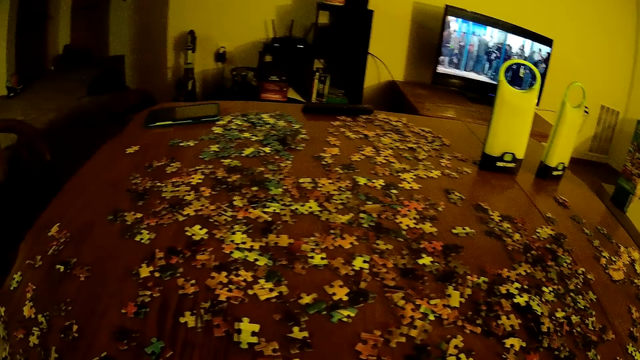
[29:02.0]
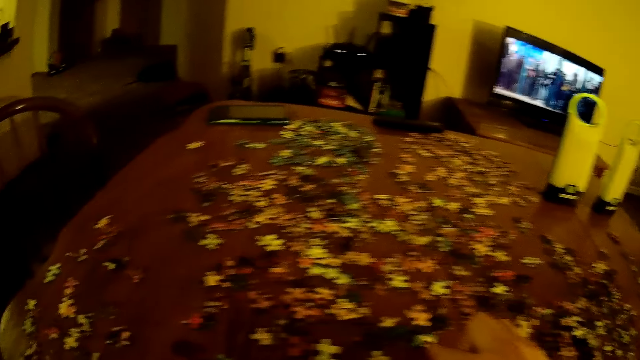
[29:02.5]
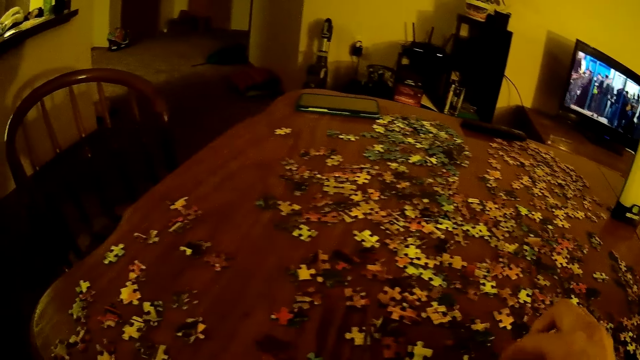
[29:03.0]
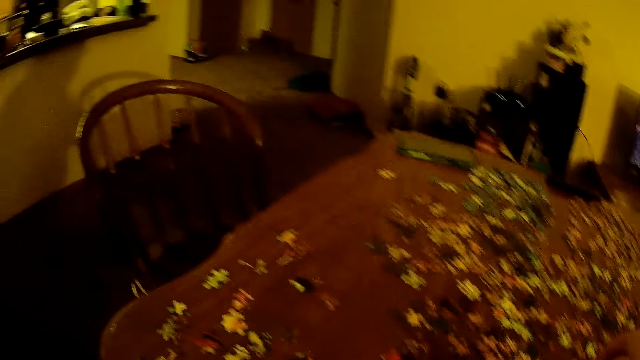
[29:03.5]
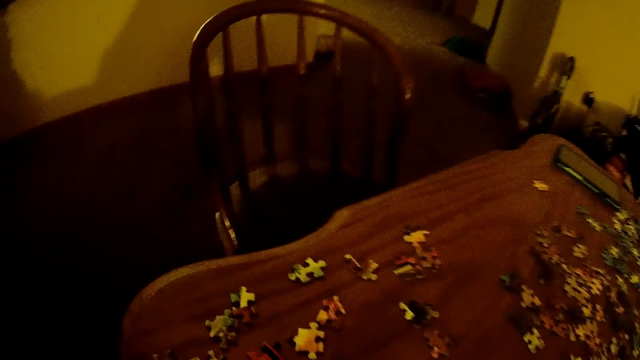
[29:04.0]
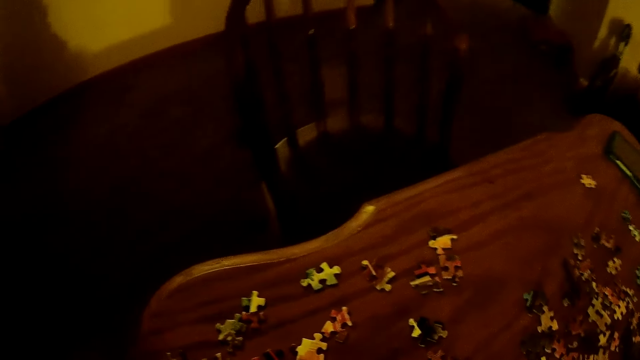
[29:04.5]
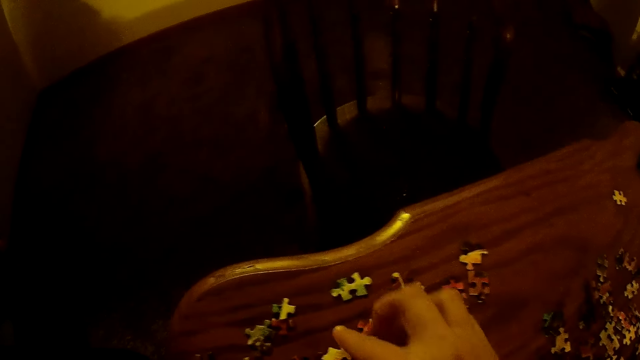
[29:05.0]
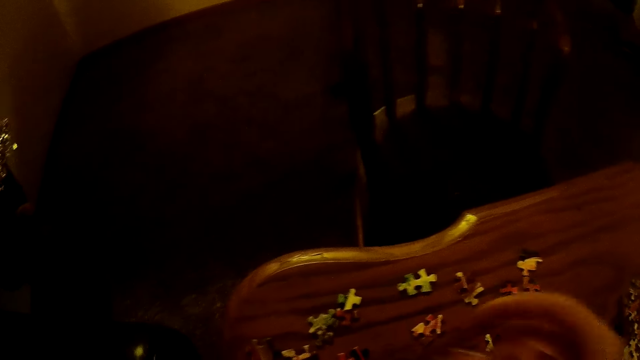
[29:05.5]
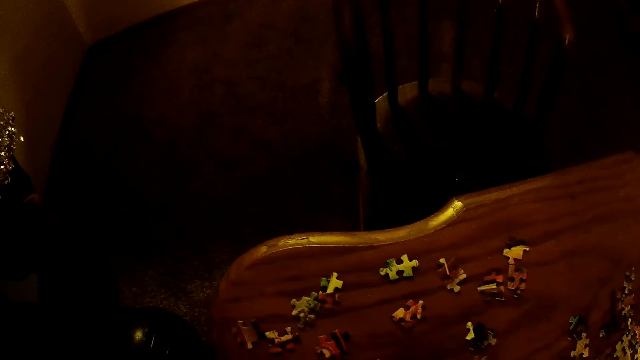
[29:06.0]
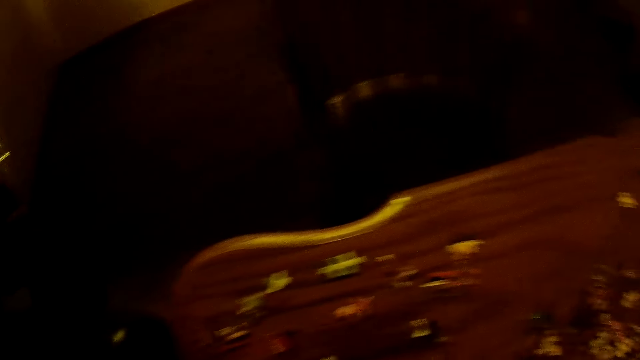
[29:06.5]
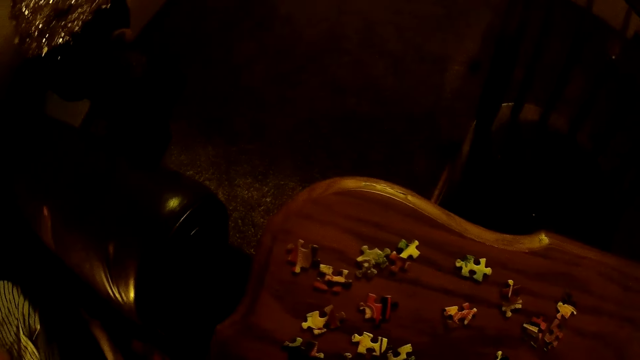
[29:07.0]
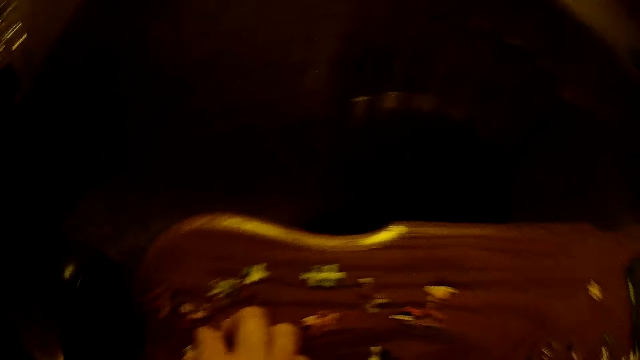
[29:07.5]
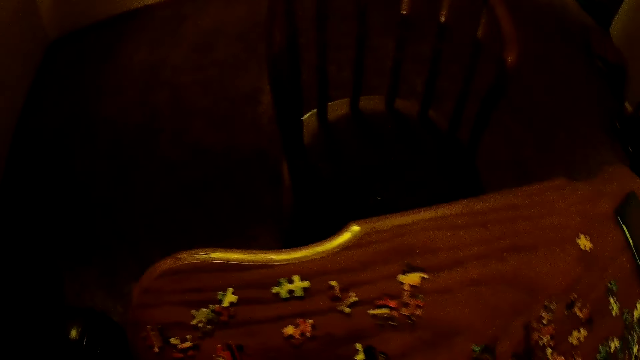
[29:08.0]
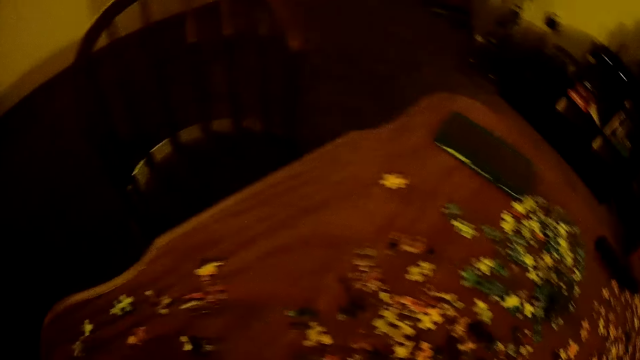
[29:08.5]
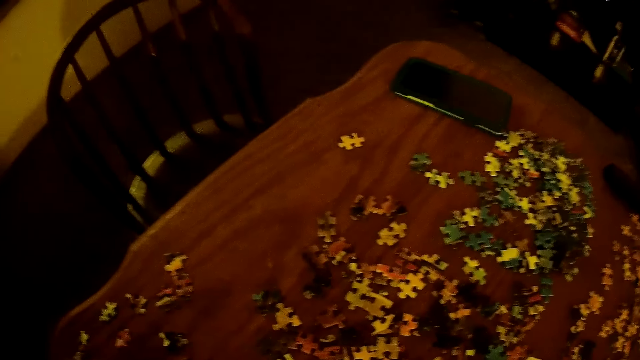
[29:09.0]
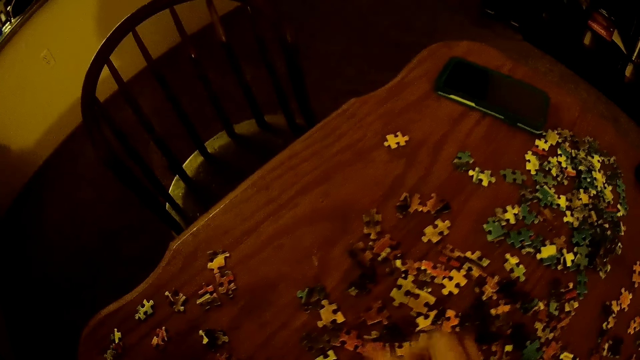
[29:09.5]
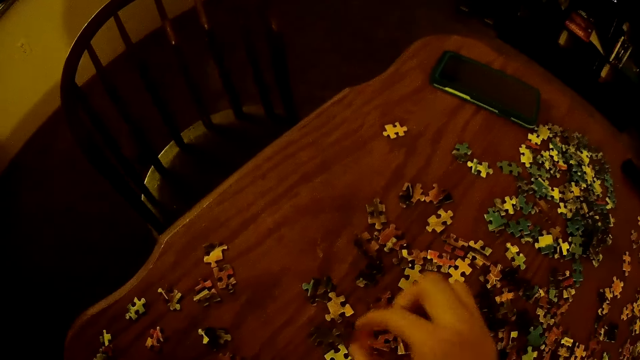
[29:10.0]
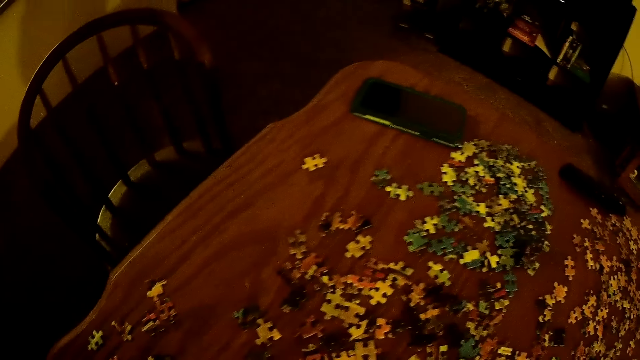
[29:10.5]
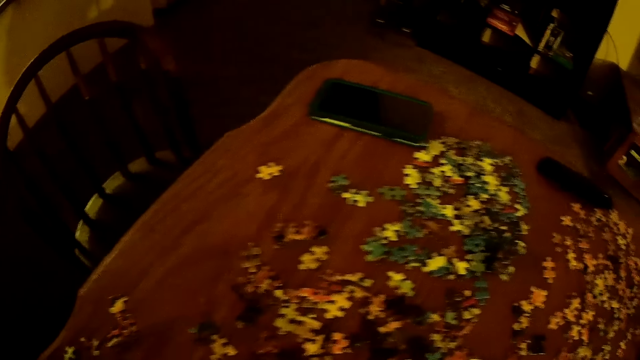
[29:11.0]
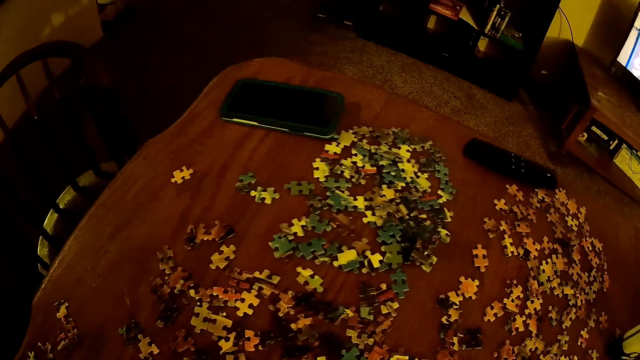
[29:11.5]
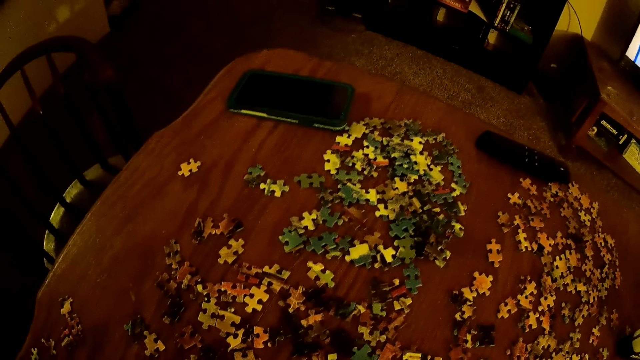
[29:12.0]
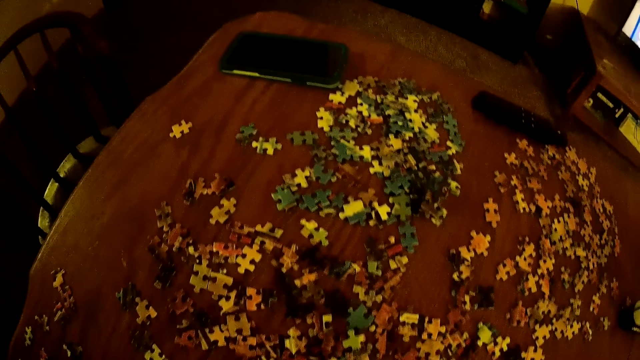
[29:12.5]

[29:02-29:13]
The camera wearer moves beads. They pick the beads.

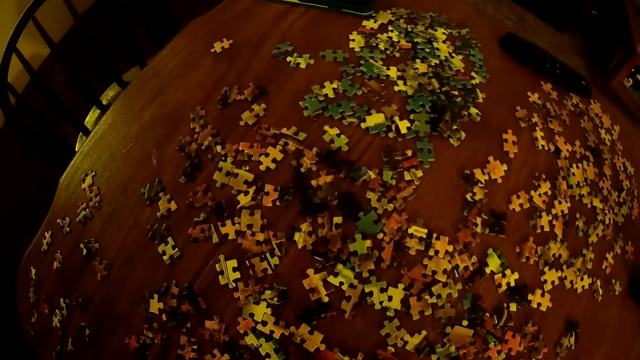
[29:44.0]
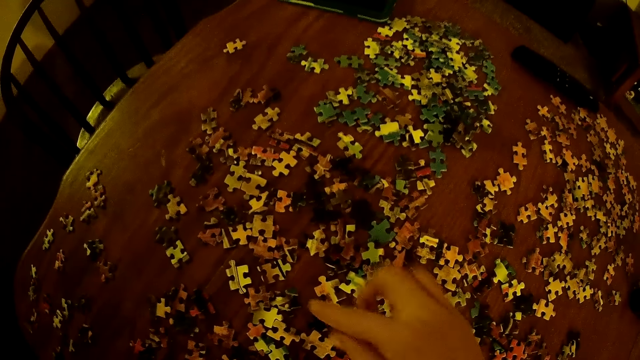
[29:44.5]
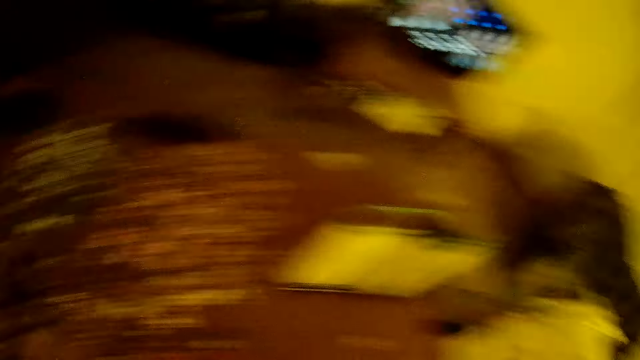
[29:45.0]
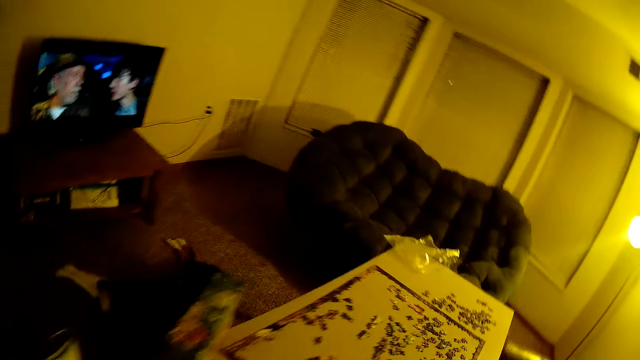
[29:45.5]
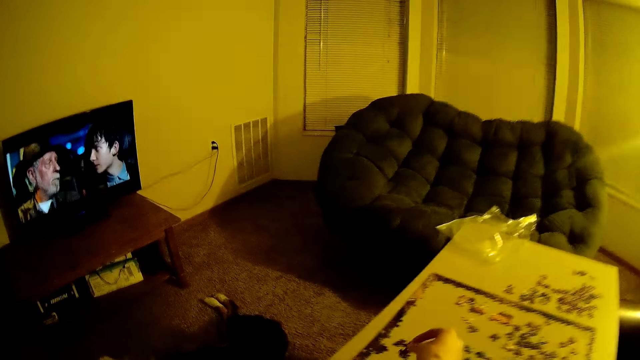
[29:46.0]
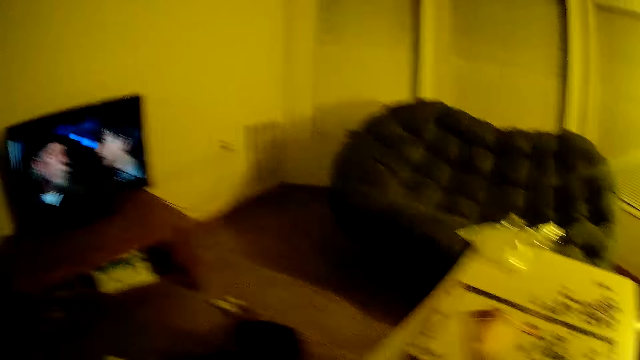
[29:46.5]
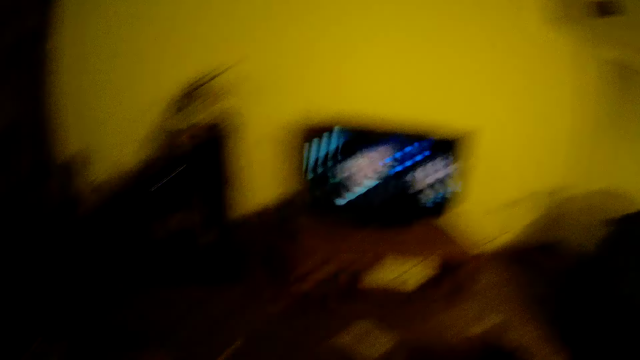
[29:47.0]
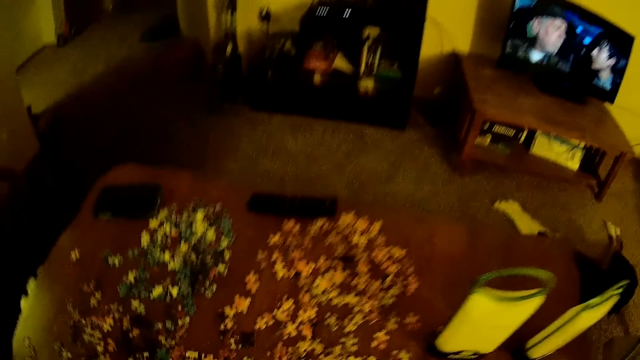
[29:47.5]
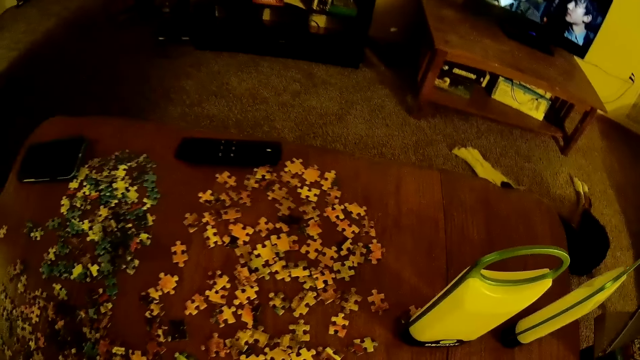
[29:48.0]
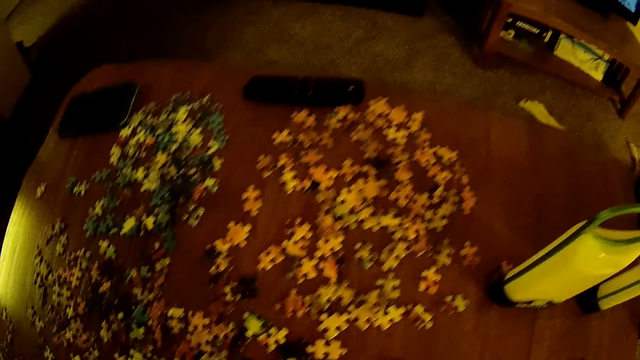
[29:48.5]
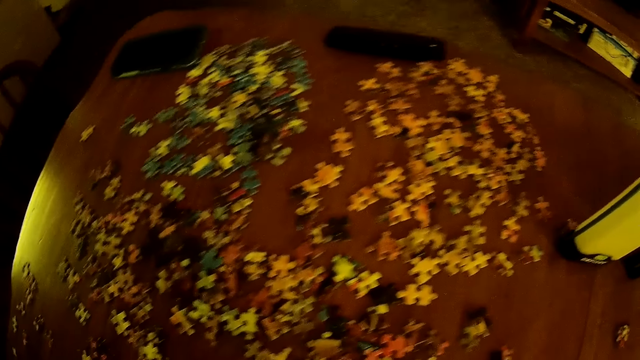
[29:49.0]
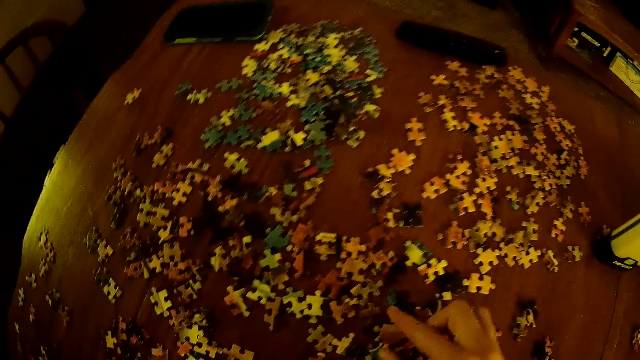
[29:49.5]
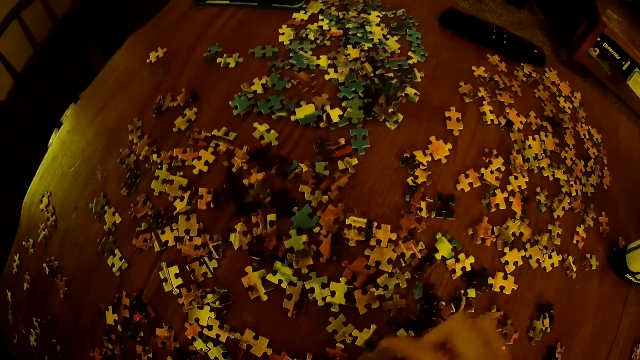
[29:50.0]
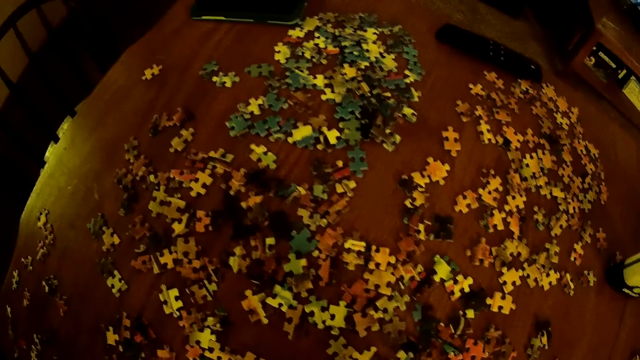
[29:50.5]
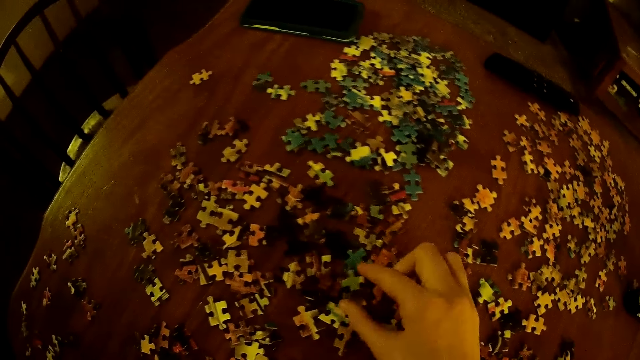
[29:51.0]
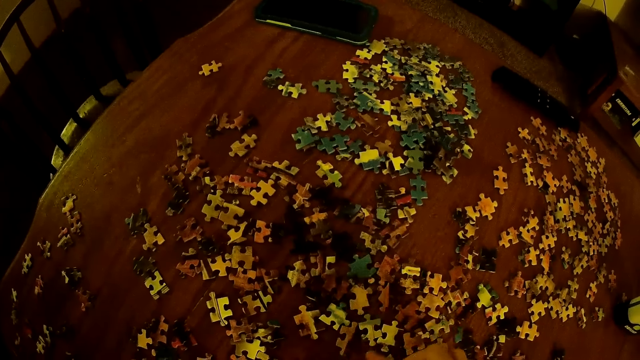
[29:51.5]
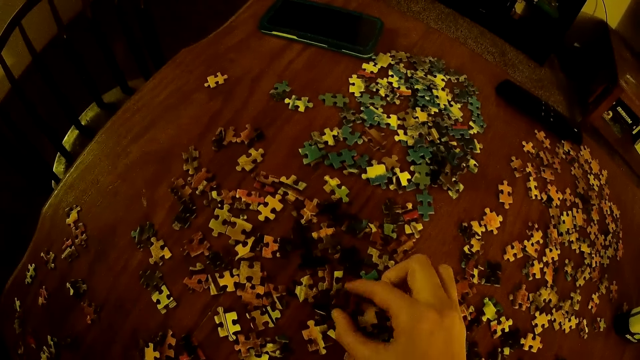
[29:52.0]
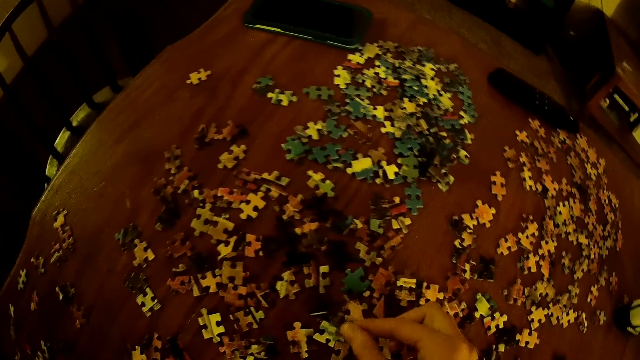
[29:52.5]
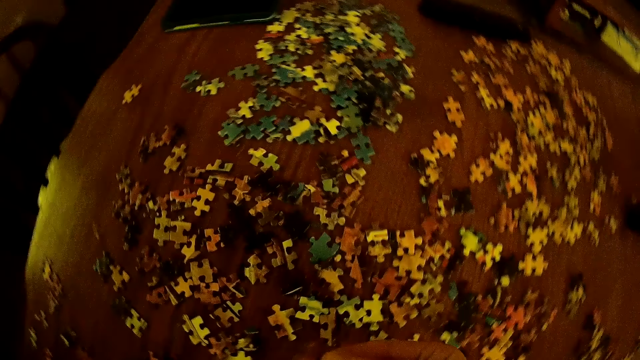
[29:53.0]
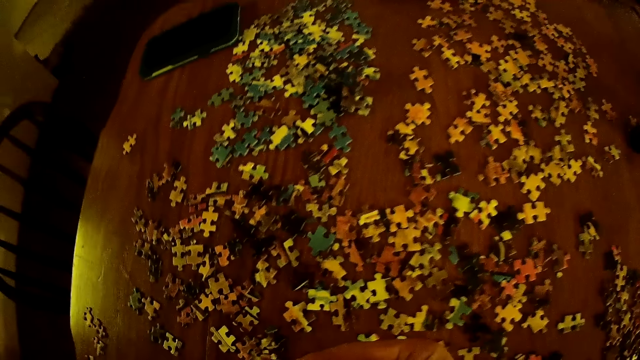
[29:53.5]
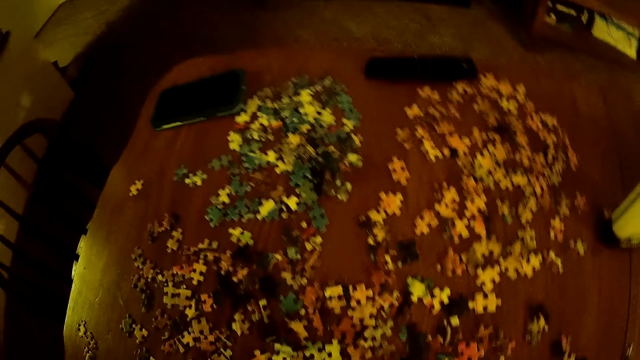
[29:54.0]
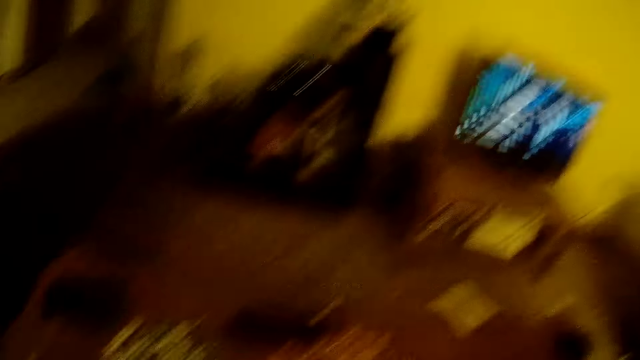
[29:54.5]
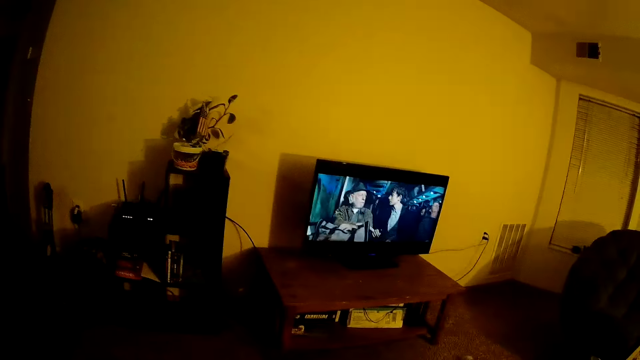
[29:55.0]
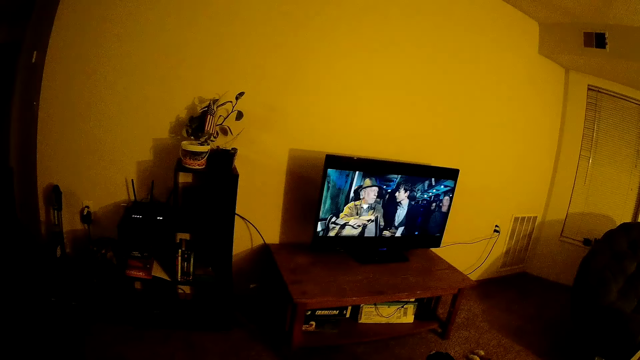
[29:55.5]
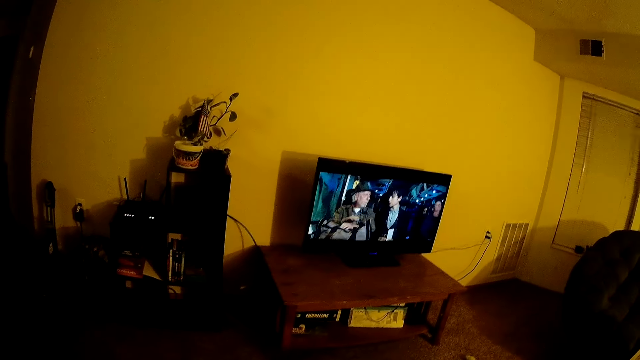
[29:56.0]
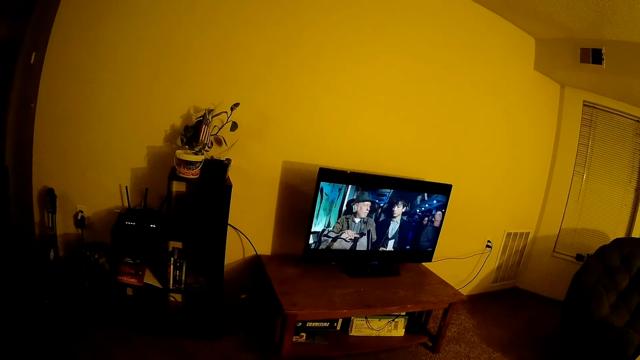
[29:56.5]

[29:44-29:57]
The camera wearer moves beads. They look around. They arrange the beads. They pick some puzzle on the table.
